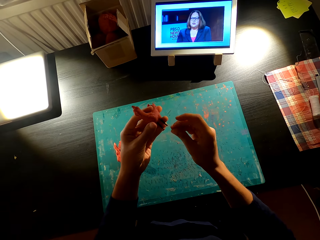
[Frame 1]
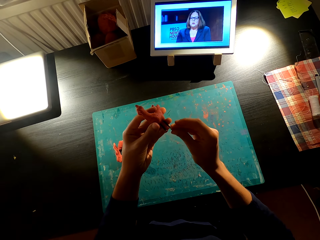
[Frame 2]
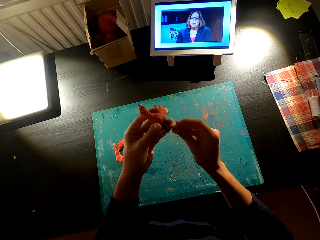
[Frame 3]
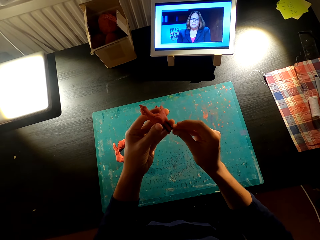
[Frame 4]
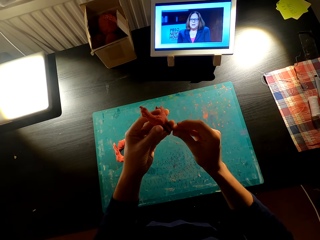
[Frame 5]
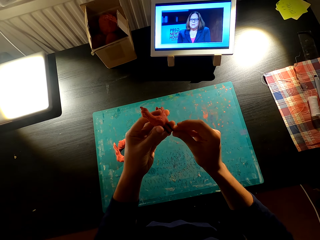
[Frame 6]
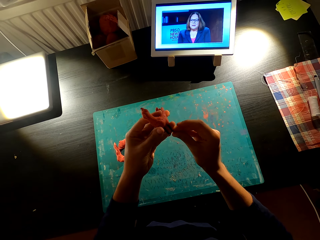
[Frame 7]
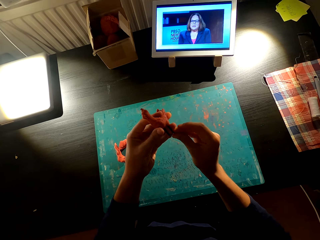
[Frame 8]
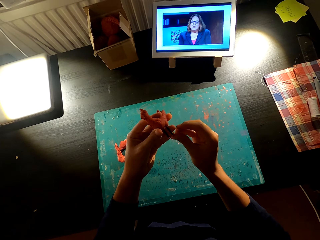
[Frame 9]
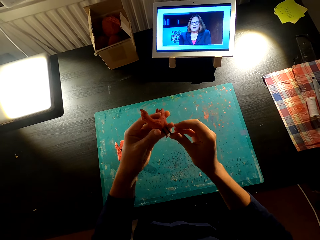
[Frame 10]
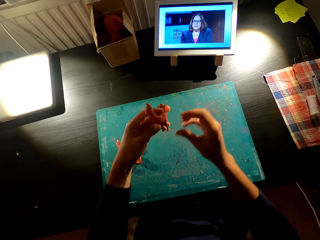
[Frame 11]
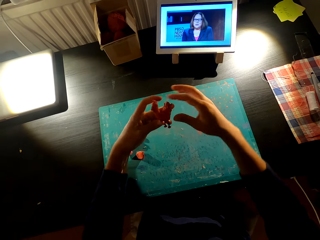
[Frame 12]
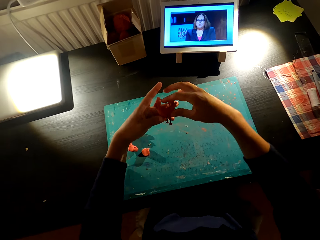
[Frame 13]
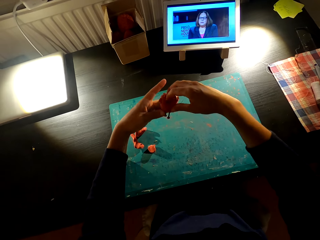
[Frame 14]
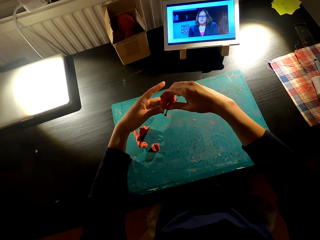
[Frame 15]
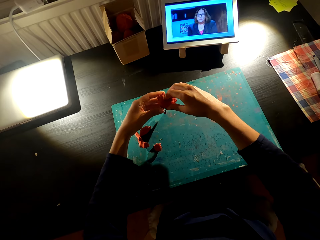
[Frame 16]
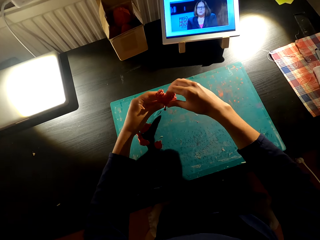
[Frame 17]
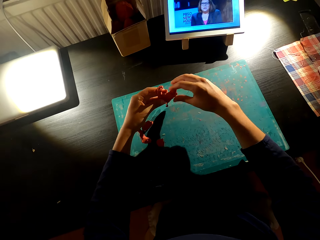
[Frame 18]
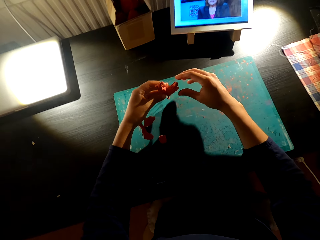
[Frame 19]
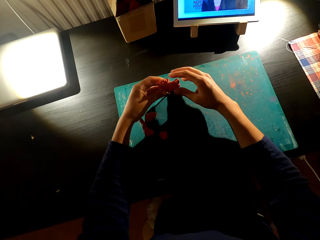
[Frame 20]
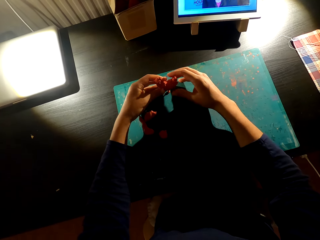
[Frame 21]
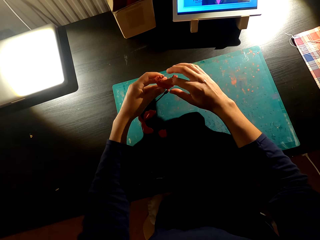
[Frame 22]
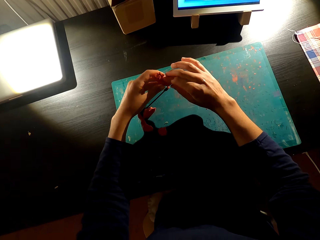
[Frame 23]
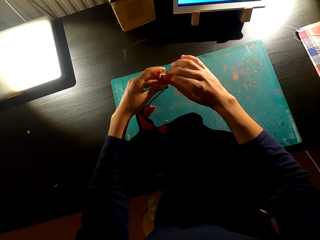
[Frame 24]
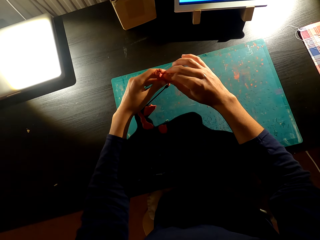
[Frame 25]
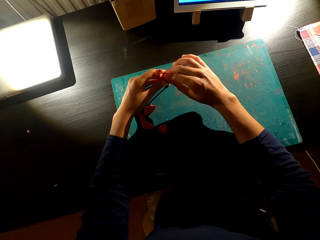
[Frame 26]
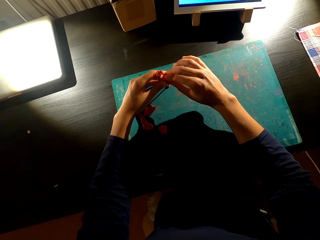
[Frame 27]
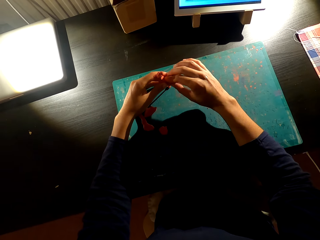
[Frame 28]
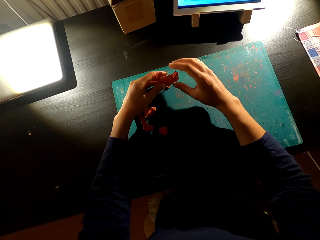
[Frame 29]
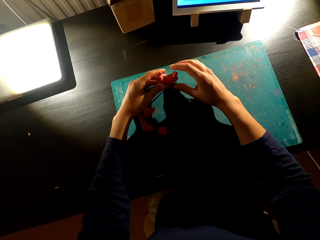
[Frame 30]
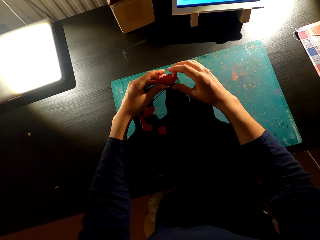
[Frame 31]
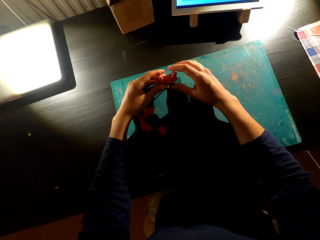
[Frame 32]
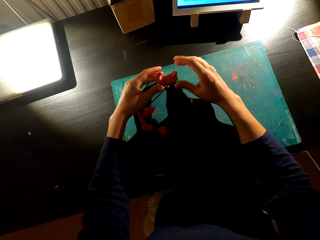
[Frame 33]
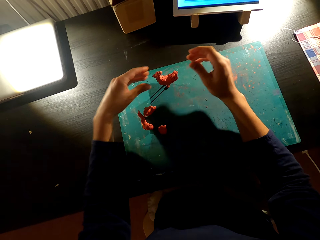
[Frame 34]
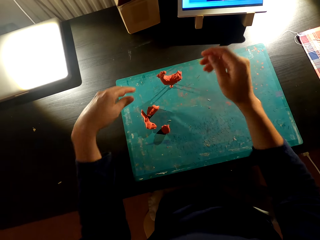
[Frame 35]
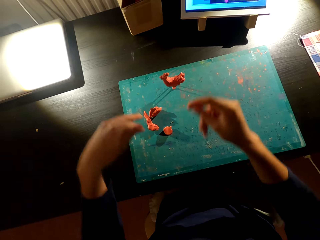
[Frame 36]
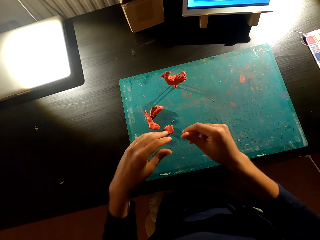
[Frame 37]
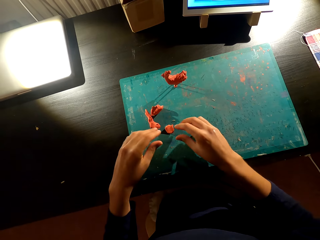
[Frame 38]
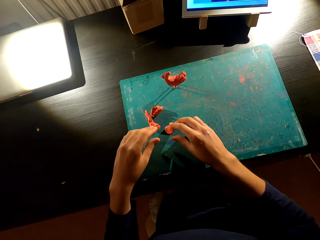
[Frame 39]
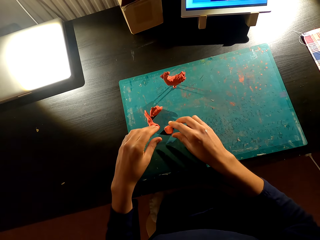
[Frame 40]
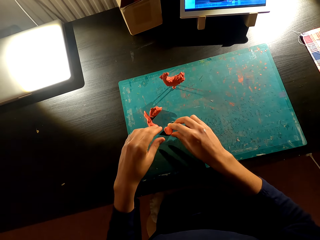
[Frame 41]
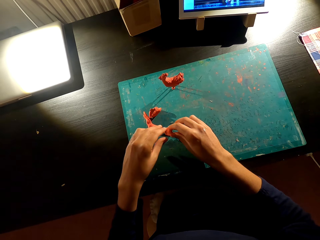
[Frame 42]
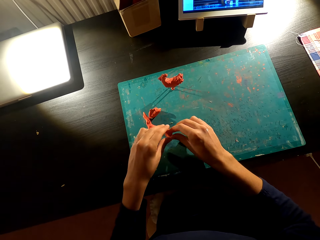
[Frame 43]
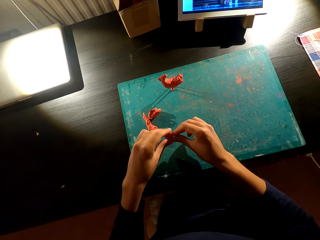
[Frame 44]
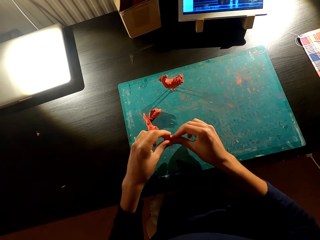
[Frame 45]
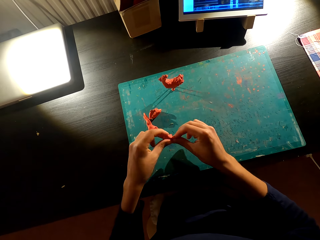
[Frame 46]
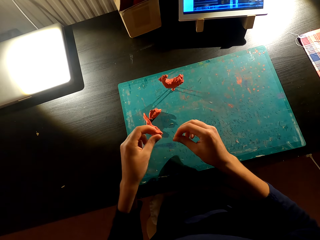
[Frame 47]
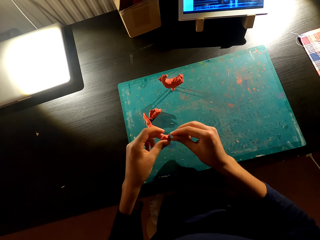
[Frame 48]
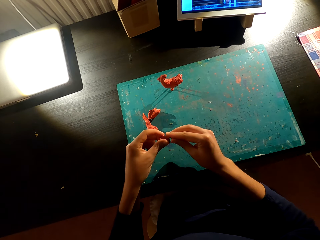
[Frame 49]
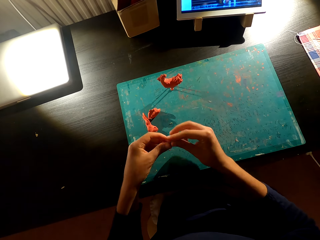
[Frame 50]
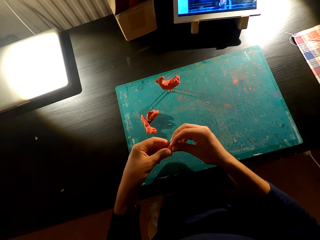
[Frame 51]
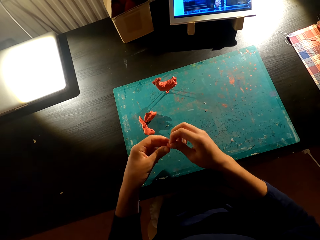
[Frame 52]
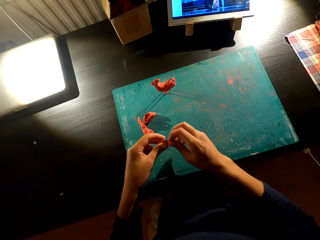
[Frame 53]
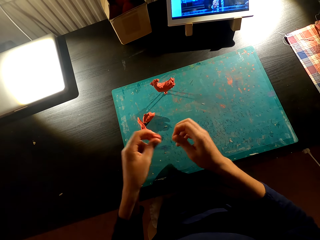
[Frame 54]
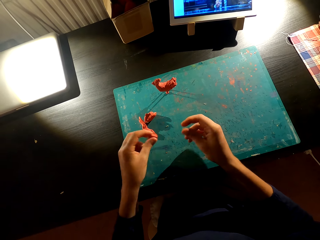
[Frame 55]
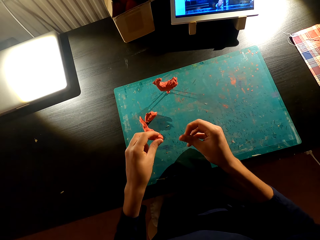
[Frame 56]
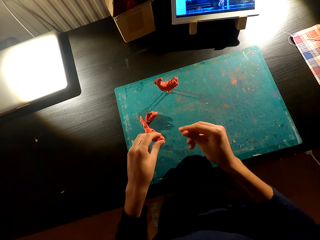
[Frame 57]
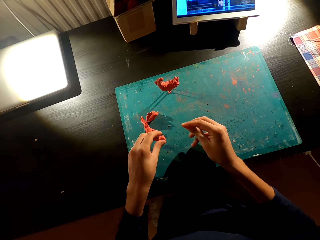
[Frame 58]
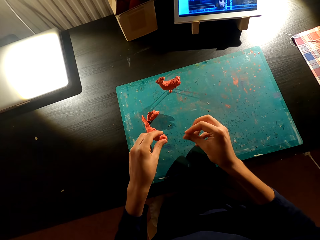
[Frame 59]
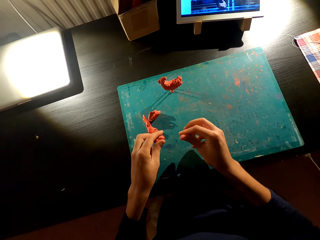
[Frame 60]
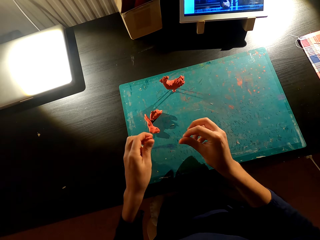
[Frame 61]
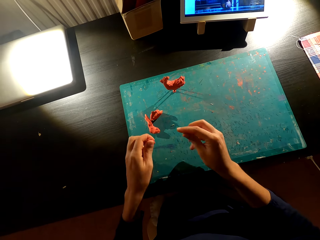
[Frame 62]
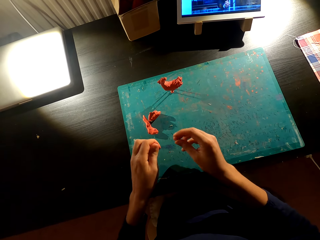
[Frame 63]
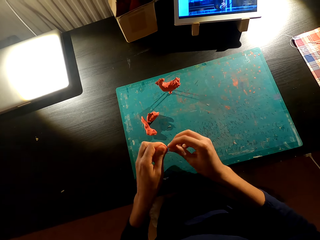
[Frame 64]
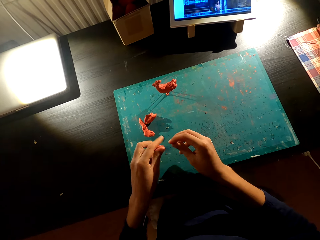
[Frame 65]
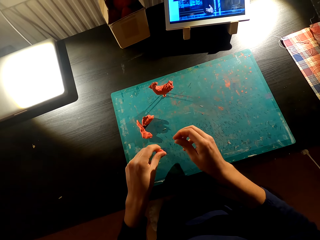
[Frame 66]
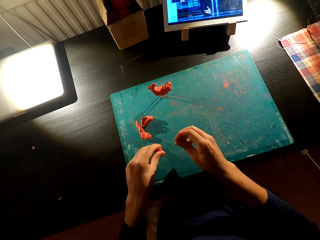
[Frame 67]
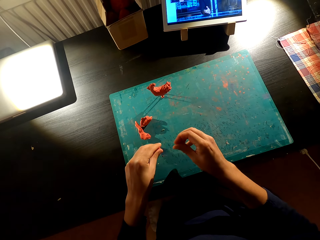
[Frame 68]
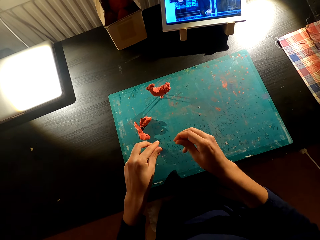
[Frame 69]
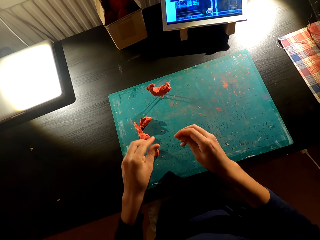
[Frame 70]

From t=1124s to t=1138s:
The camera wearer attaches the mold to the wire. They put sticks on something. They put the mold on the table. They pick something from the table. They cut the mold. They do something with both hands. They rub the mold.

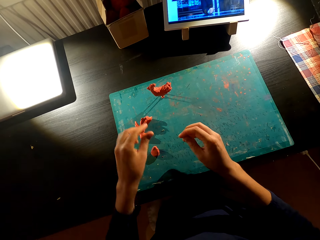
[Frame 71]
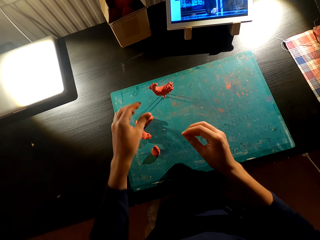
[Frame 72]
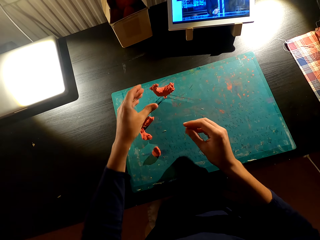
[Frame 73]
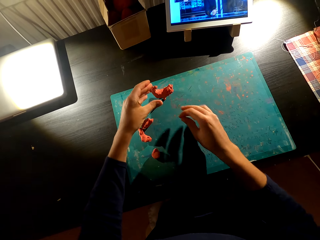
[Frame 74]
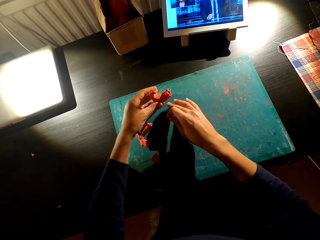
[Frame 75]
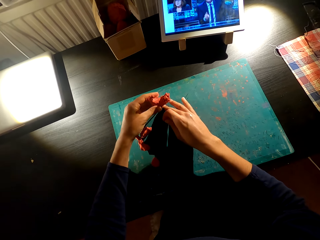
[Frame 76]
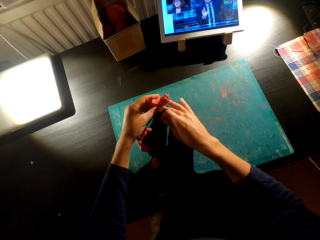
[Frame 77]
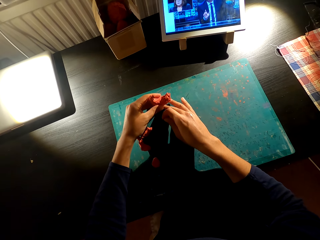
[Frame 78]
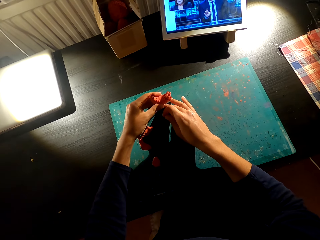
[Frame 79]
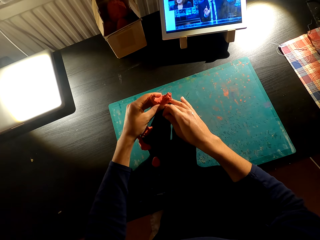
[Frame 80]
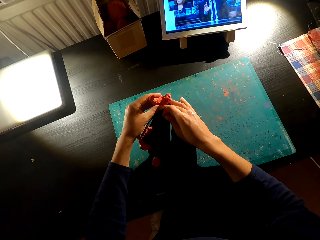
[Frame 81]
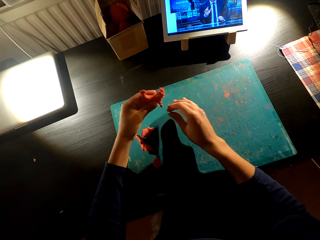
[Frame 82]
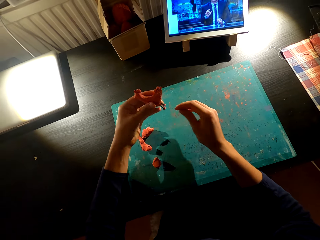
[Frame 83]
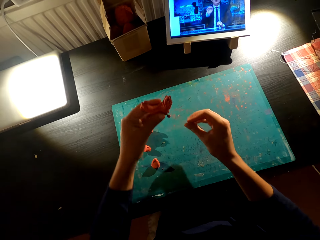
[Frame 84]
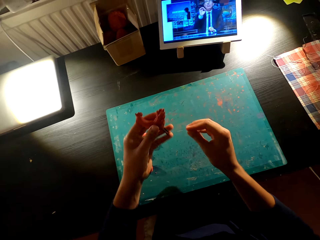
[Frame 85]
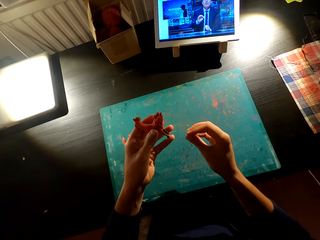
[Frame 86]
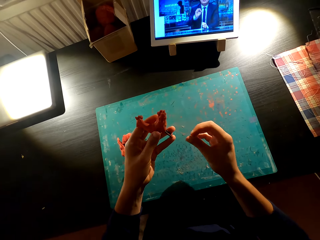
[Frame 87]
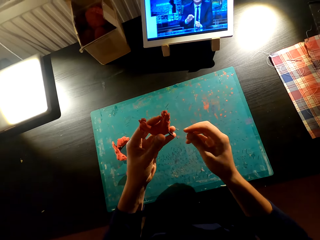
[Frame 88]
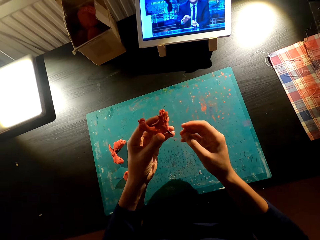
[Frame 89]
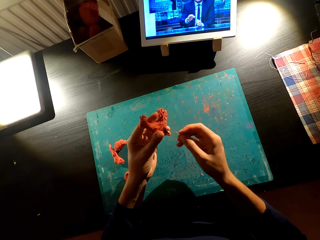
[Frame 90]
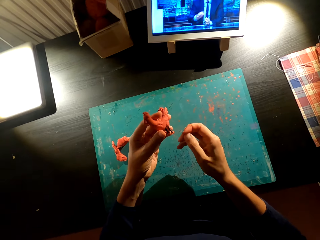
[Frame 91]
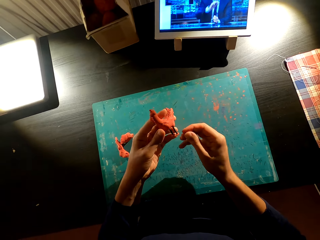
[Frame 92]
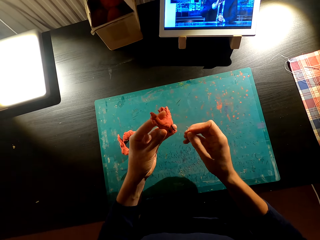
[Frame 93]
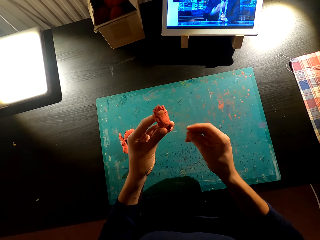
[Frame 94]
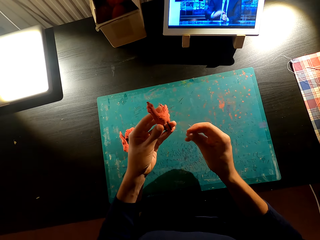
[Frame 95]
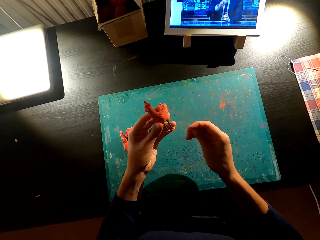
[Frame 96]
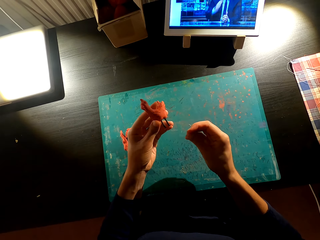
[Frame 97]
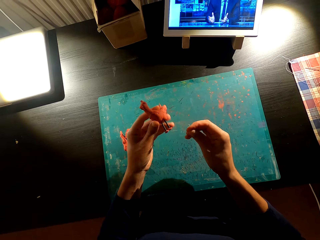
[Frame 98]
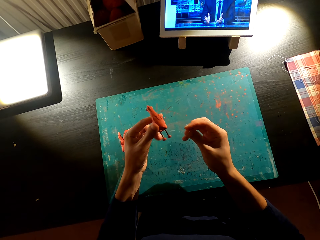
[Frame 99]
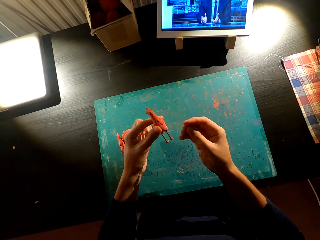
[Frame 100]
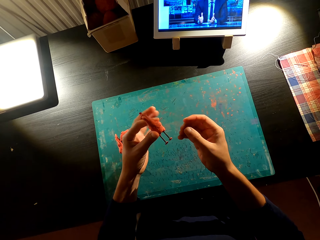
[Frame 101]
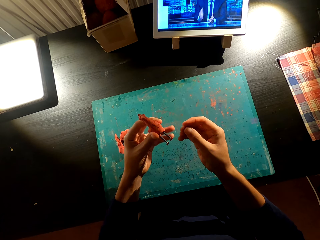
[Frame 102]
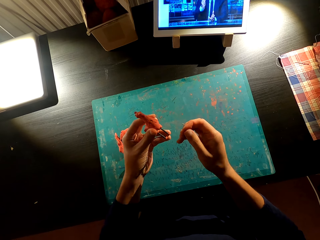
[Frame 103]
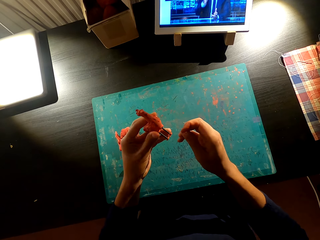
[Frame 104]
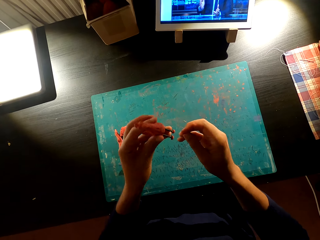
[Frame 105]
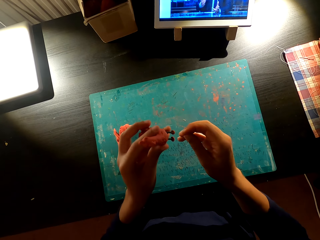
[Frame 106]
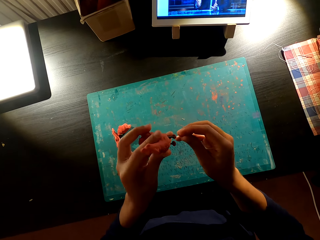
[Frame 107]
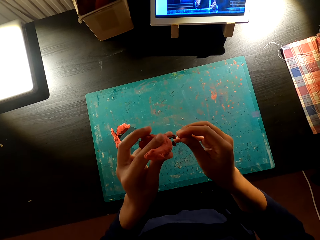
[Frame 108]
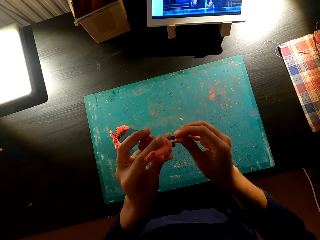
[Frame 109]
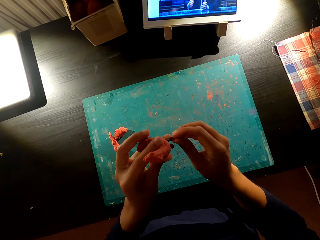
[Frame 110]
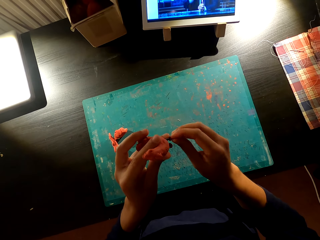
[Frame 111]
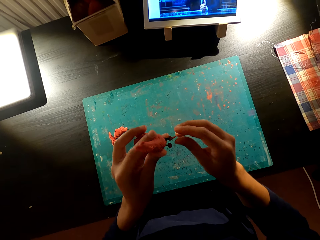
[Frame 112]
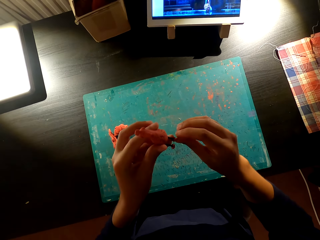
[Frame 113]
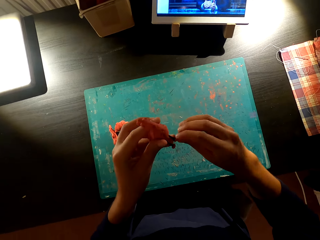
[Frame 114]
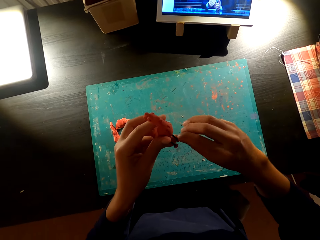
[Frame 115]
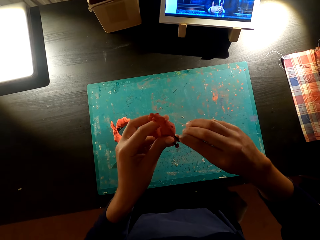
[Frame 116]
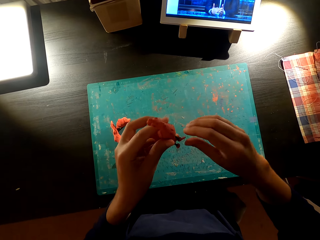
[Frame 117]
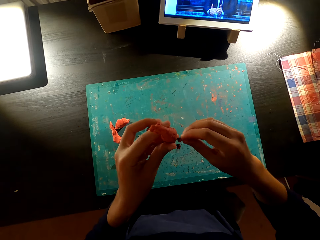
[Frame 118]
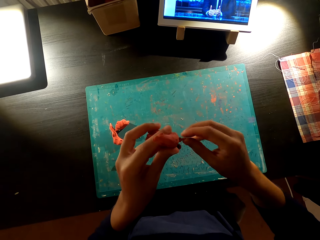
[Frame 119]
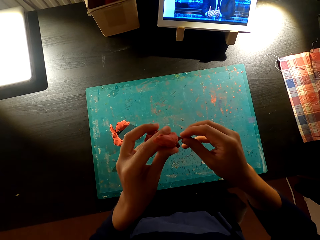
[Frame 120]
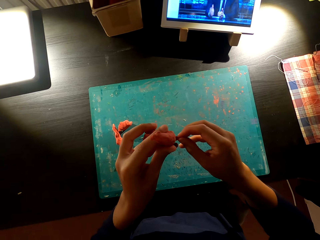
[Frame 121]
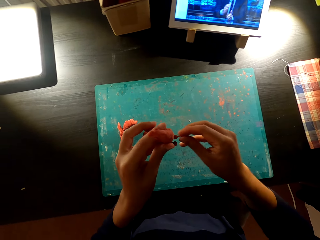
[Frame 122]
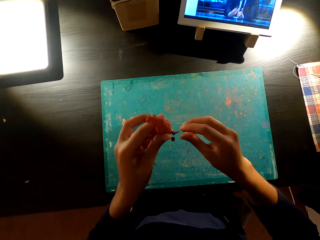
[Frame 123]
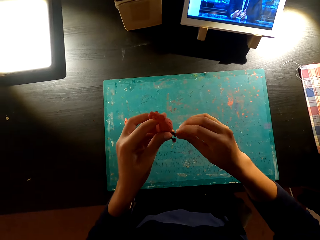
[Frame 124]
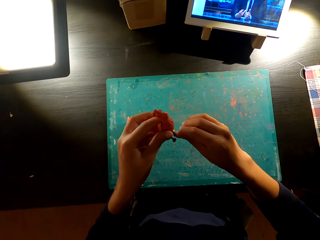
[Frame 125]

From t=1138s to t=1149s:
The camera wearer places something on the table. They pick the mold from the table. They move something on the hand. They attach the mold to the wire. They put a stick on something.
